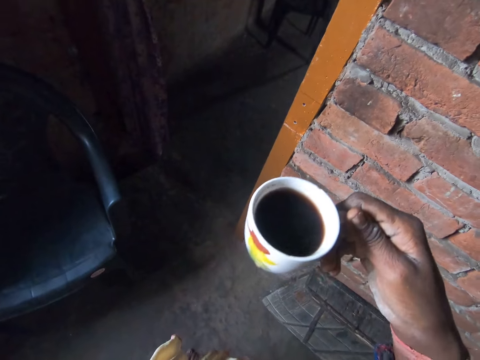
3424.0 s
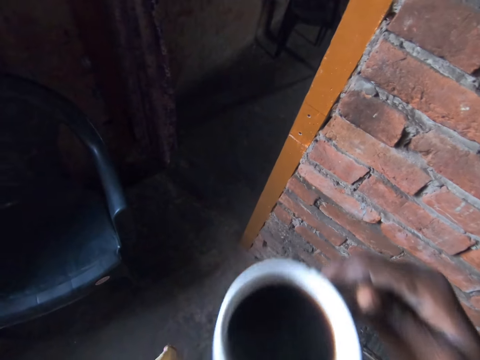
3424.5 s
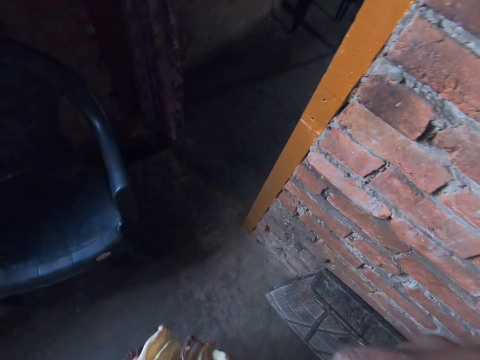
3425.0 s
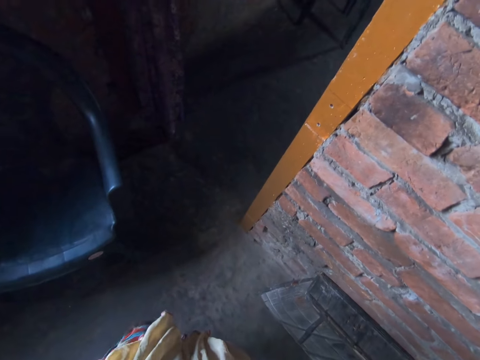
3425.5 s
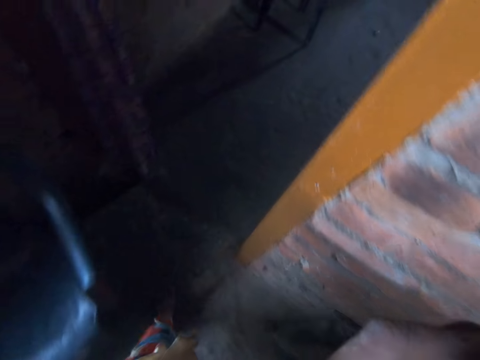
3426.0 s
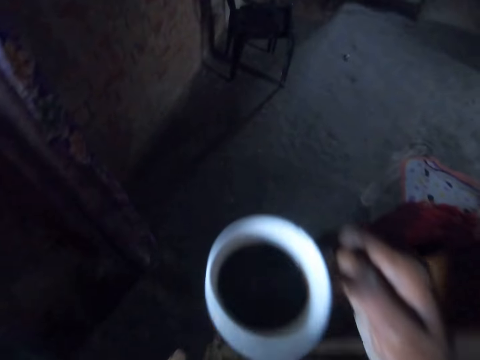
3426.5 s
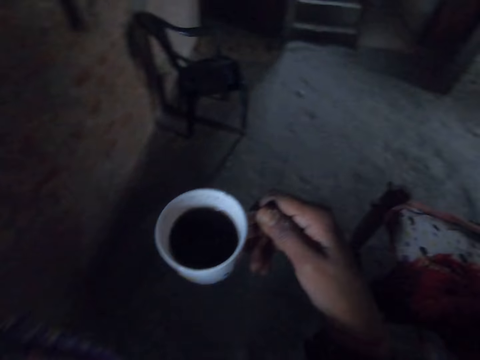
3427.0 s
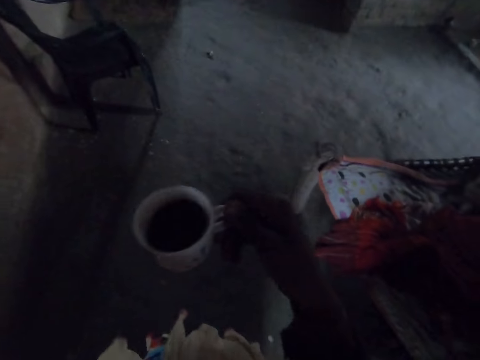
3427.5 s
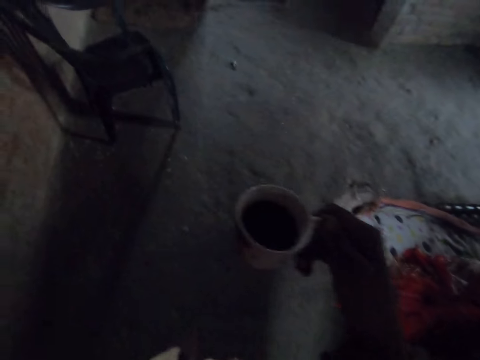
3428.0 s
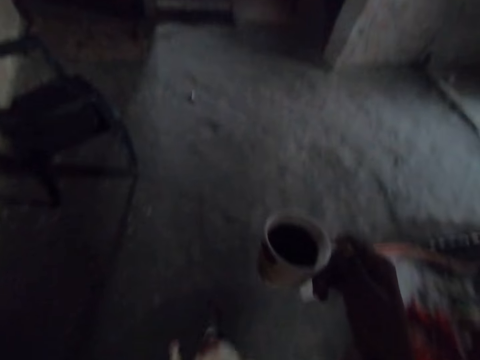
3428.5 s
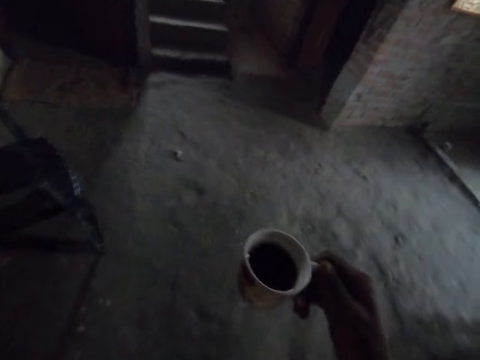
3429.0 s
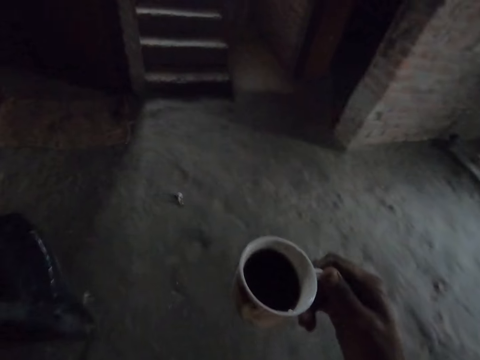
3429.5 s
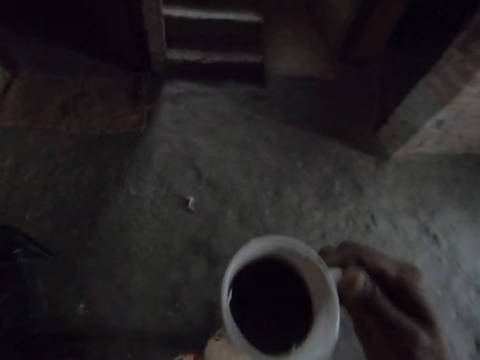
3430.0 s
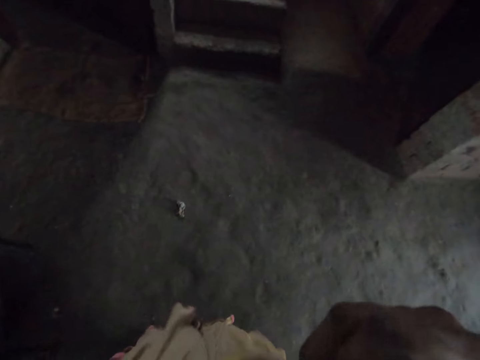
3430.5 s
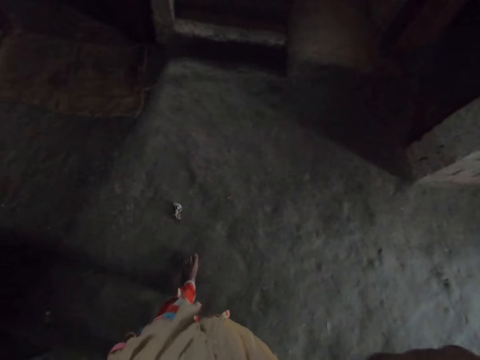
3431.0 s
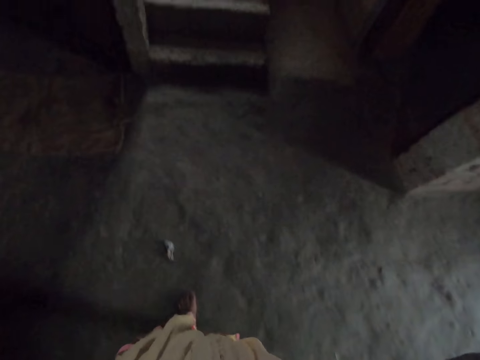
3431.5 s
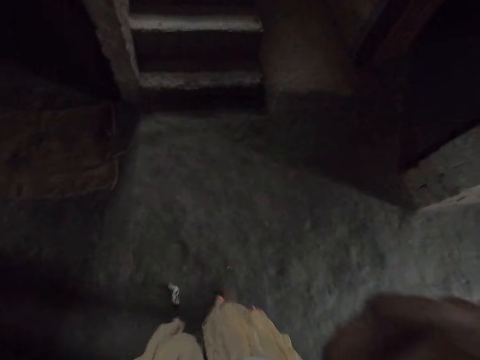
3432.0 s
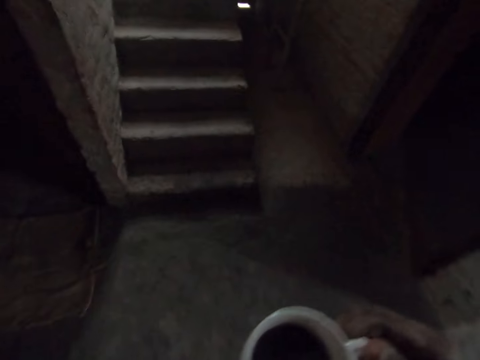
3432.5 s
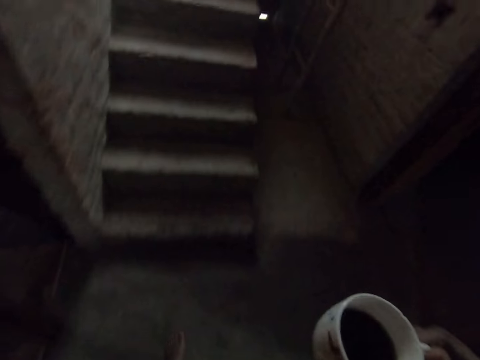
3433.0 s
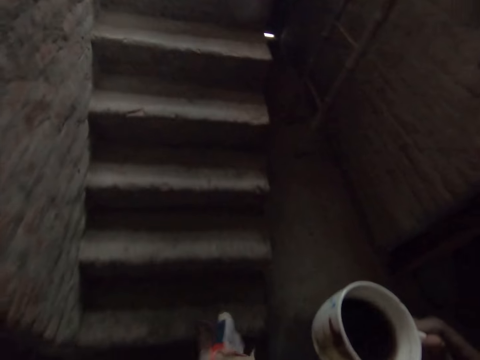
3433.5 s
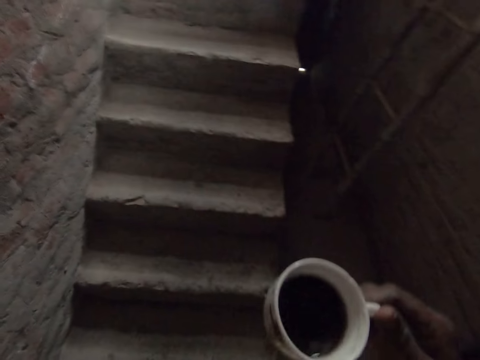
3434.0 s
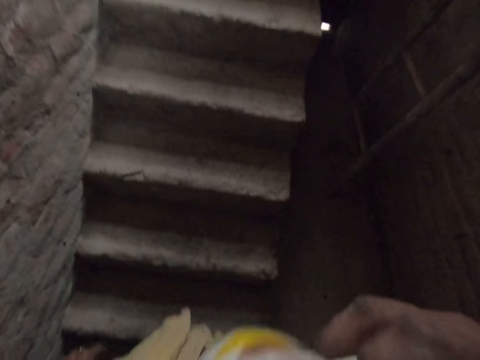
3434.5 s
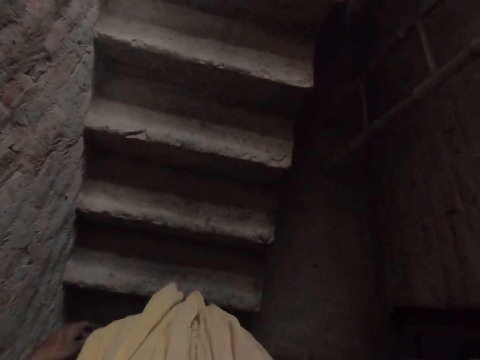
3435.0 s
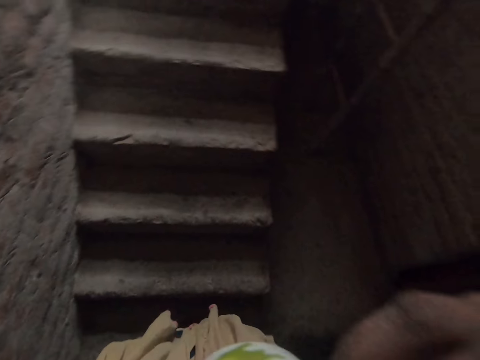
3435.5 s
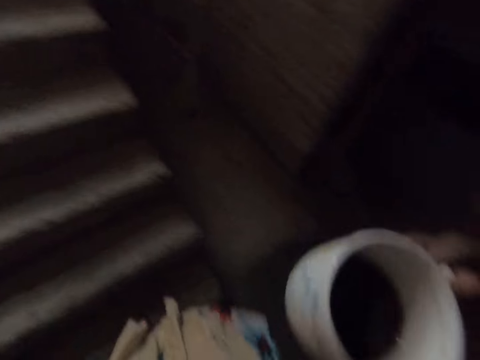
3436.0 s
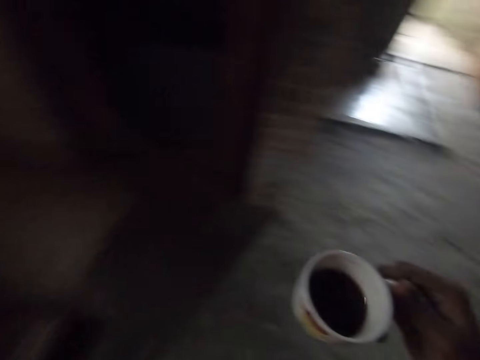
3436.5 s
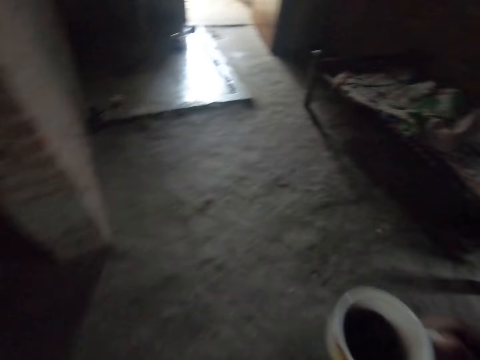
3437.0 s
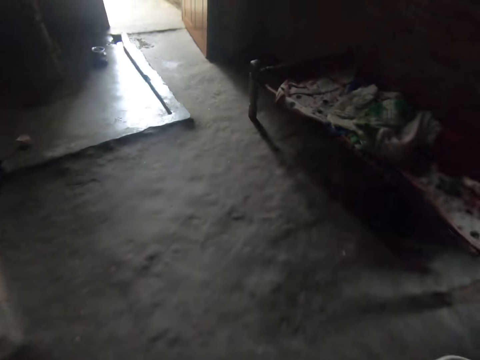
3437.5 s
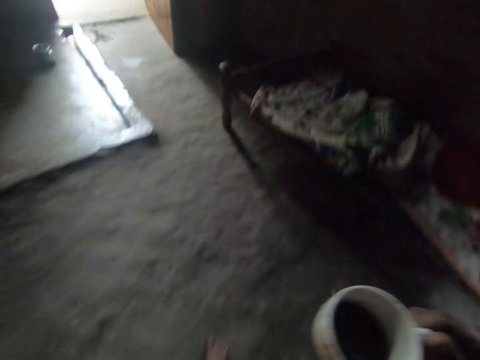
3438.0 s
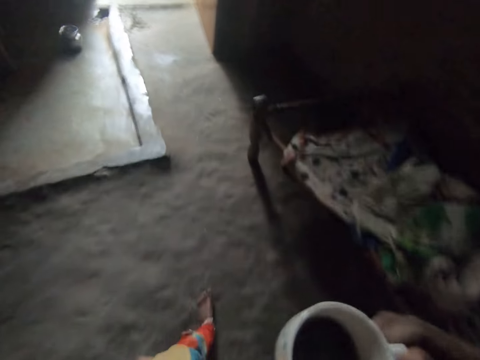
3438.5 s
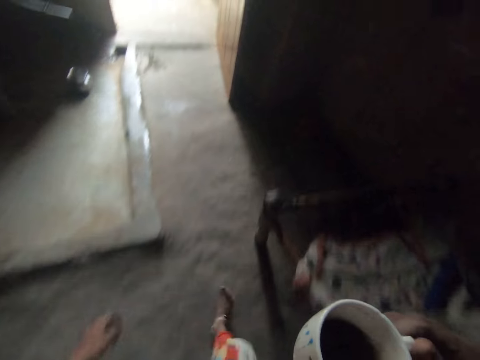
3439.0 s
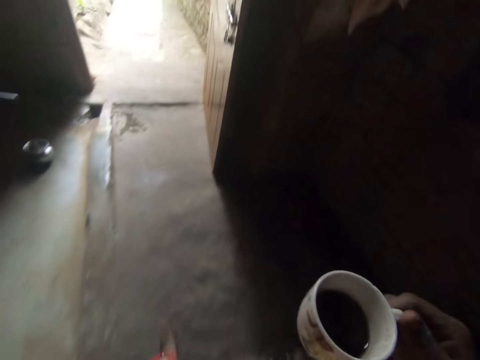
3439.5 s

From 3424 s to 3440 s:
The camera wearer stares at the cup and drinks coffee from the cup. They walk around the apartment. They stare at the cup and drink coffee from the cup. They walk around the apartment. They climb up a stairwell and drink coffee from the cup. They look around the apartment. They walk towards a door and walk around the apartment.

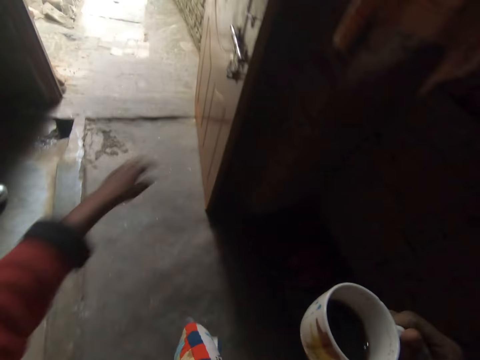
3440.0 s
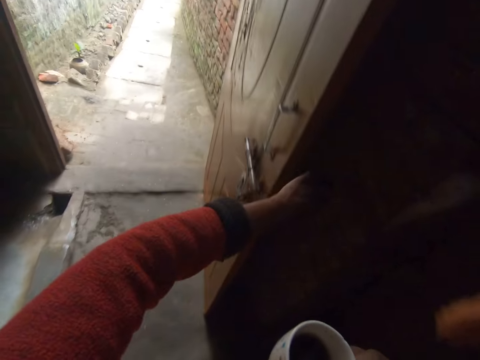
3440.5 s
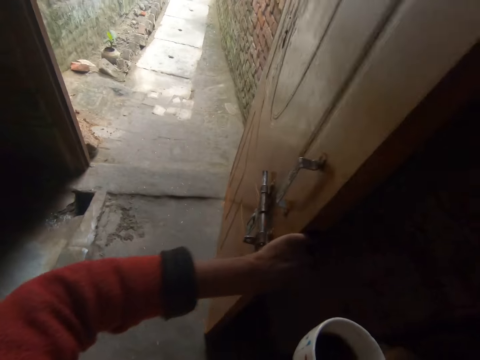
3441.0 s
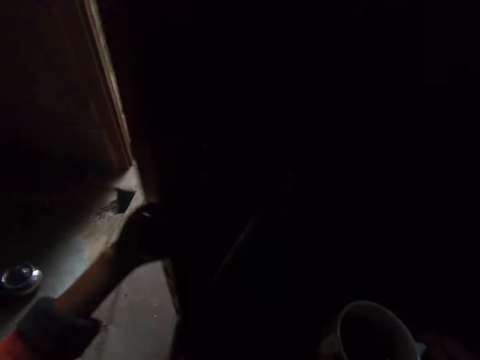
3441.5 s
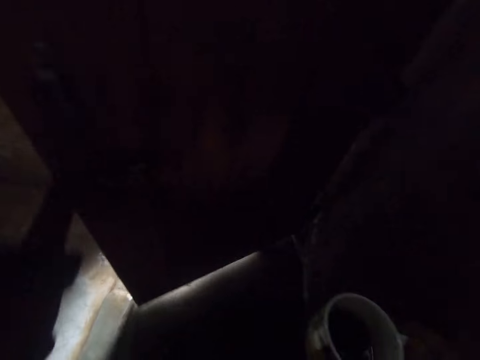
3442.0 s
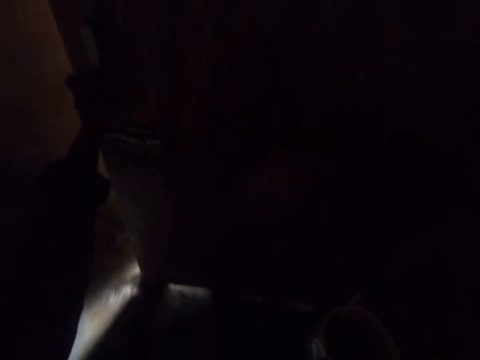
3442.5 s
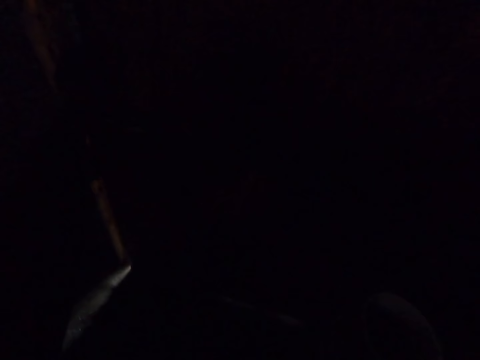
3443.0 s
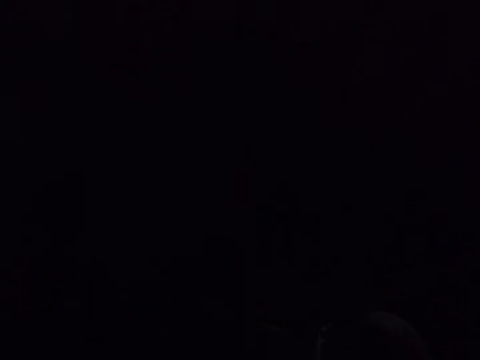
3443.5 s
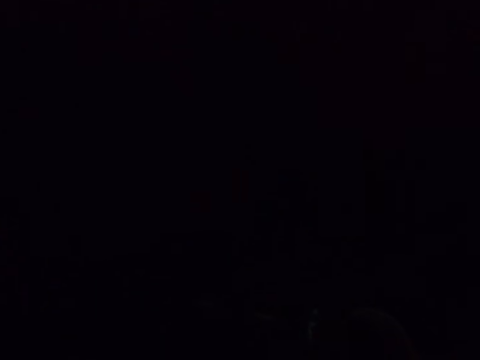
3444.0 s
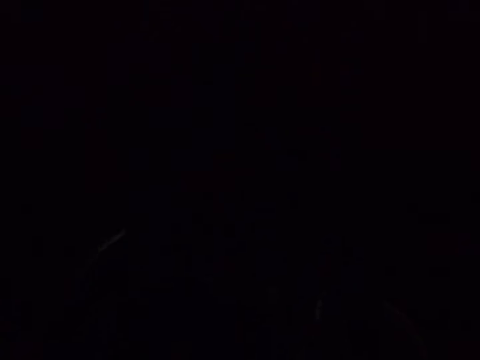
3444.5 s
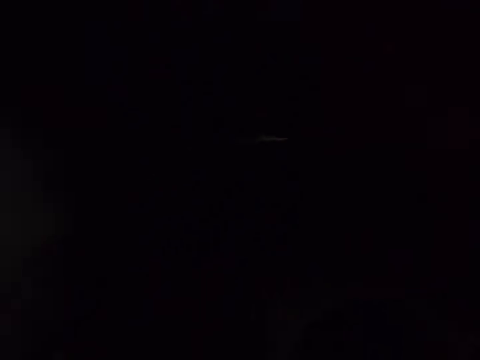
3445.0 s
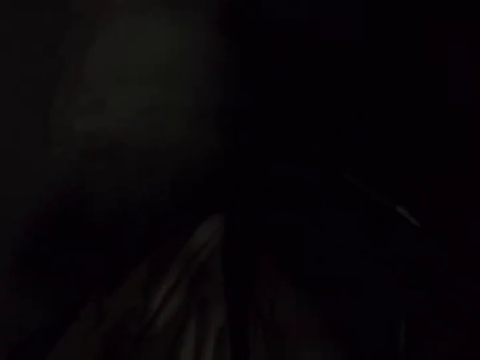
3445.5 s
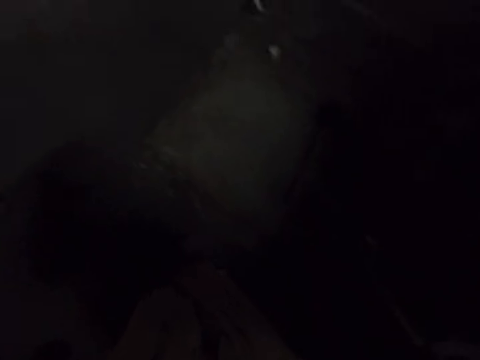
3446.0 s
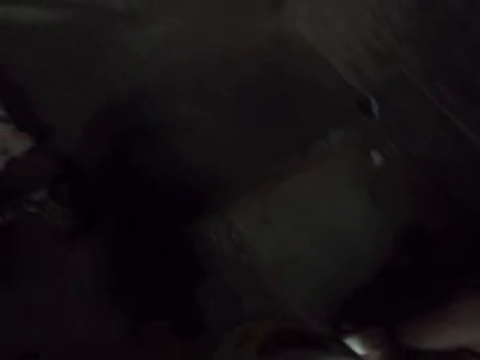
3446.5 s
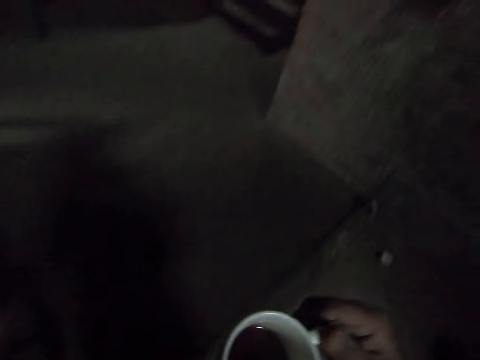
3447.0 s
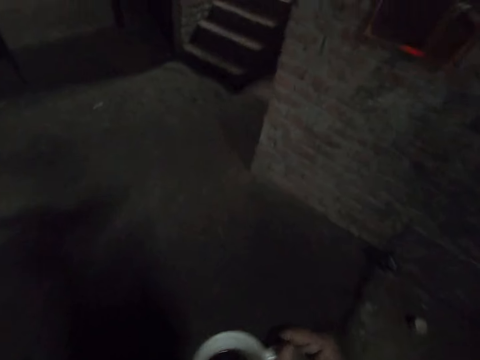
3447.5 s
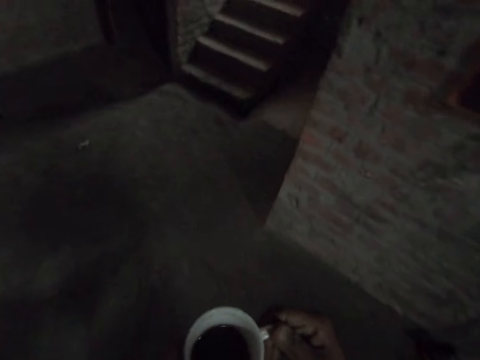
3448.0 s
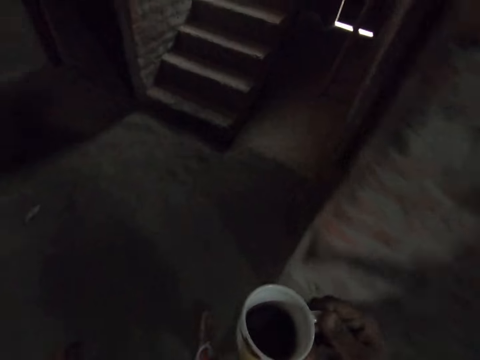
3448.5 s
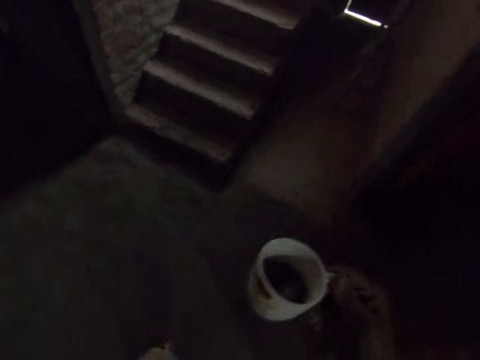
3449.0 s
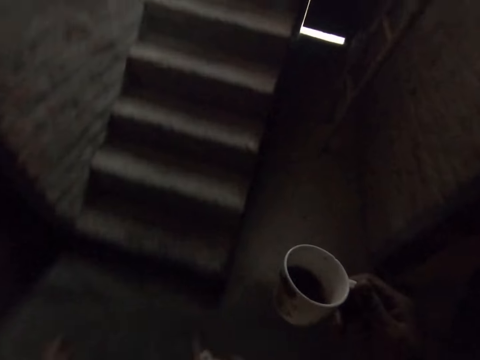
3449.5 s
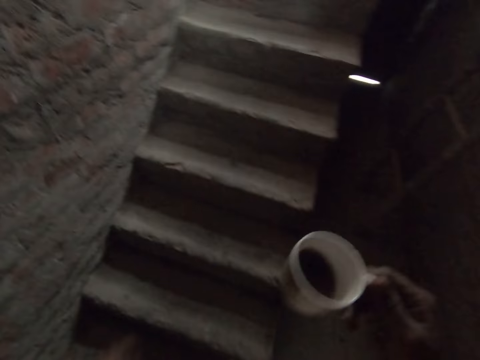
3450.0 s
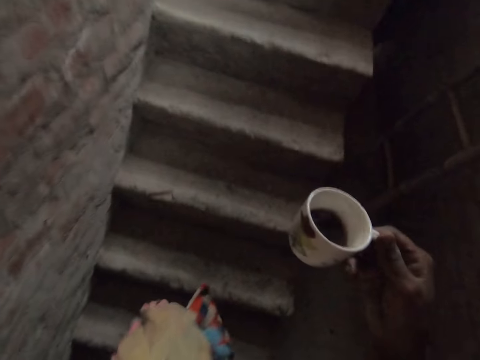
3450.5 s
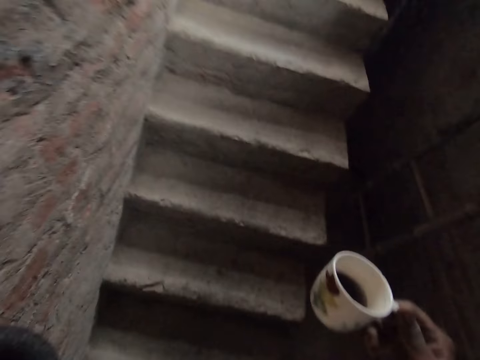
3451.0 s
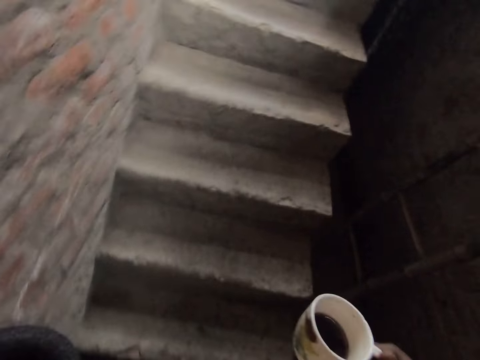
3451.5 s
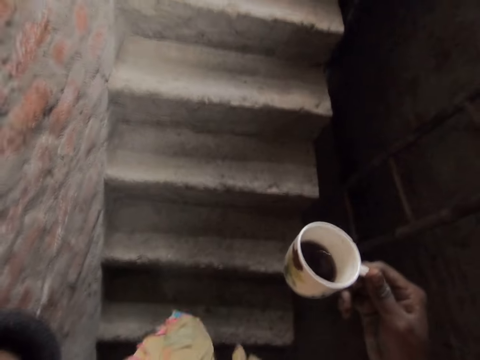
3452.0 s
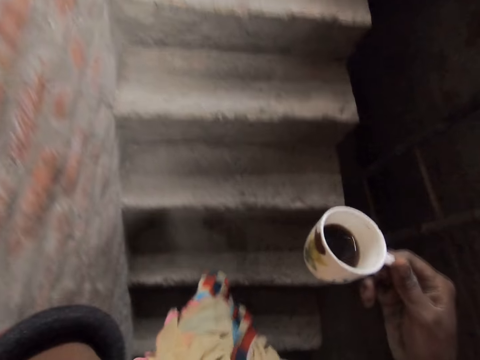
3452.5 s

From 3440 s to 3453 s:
The camera wearer closes the door. She drinks the tea. She walks around the apartment. She climbs up the stairwell. She touches the camera on her head.
